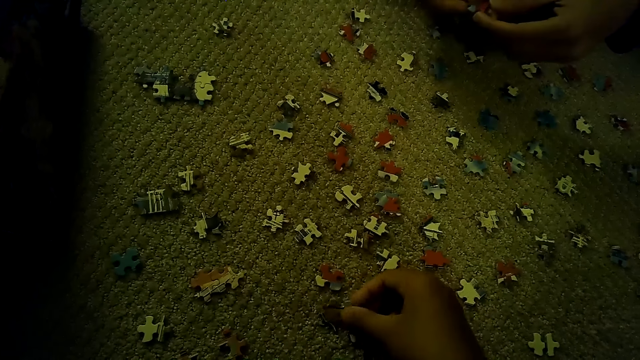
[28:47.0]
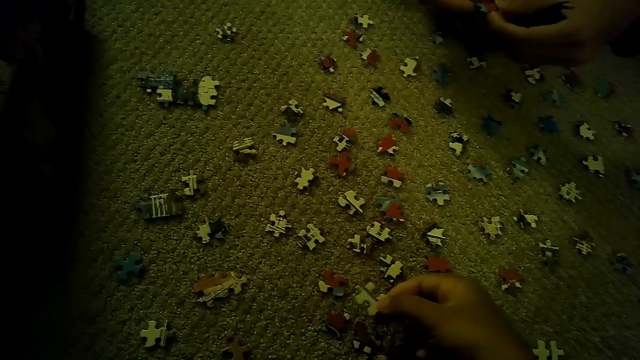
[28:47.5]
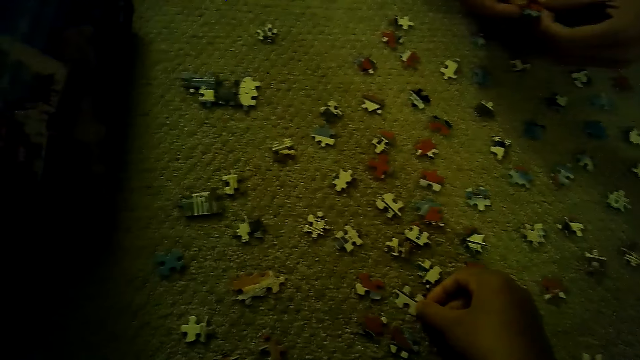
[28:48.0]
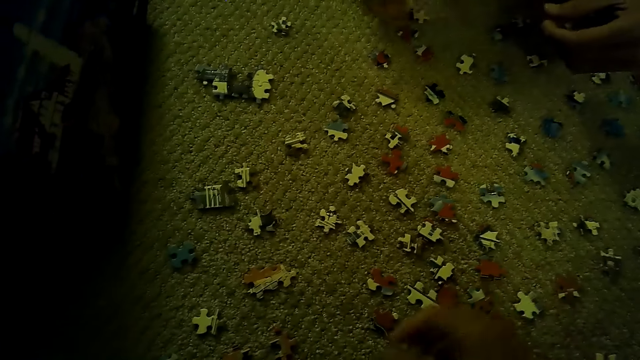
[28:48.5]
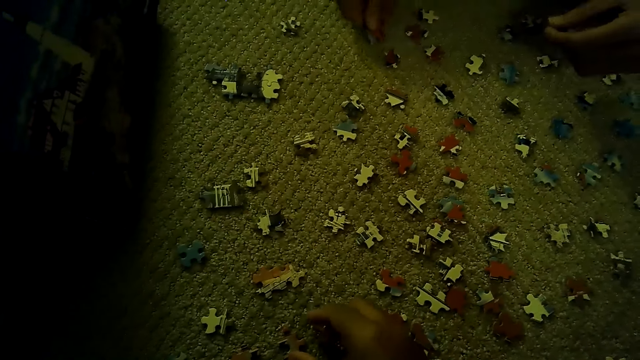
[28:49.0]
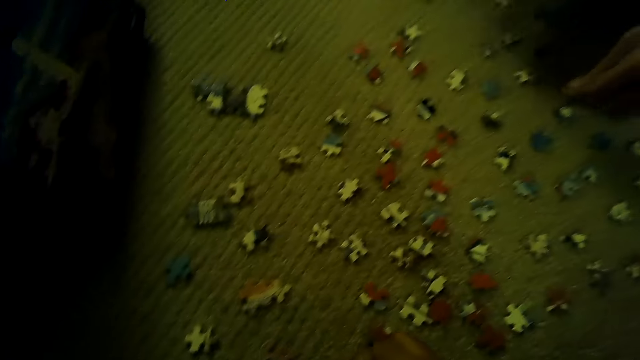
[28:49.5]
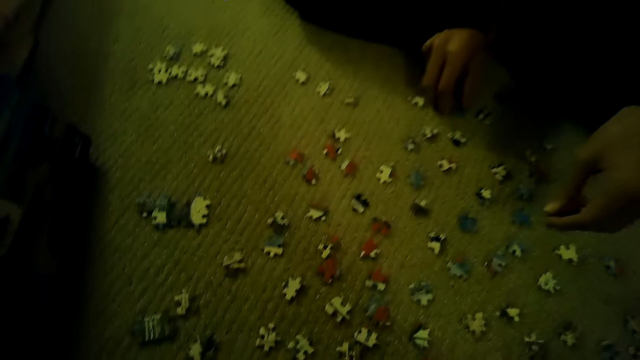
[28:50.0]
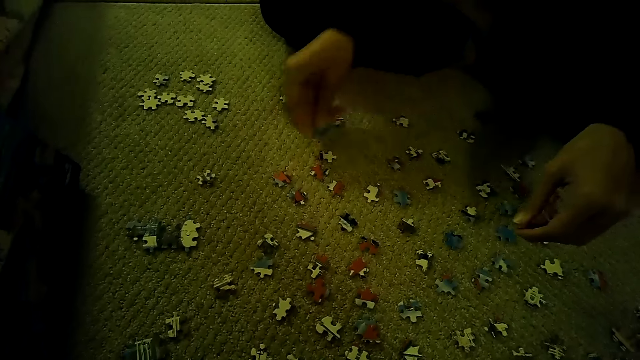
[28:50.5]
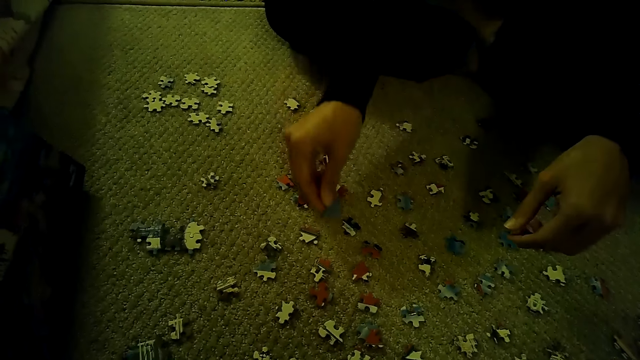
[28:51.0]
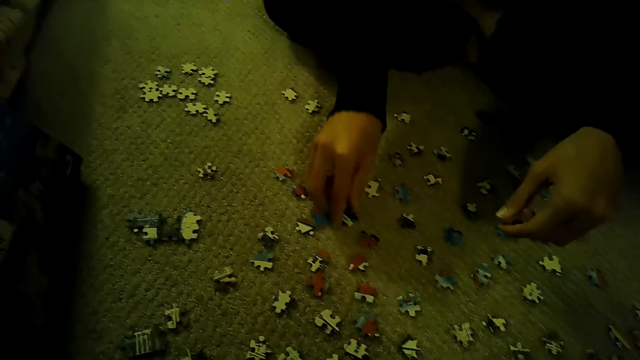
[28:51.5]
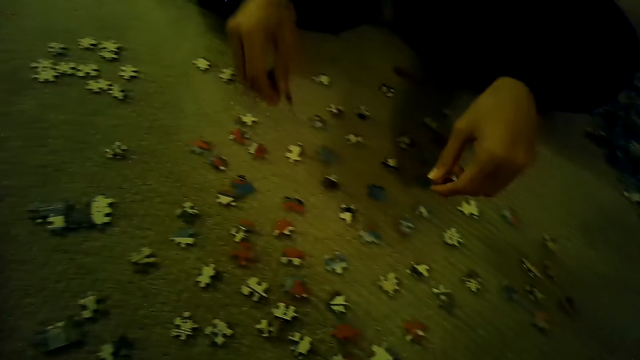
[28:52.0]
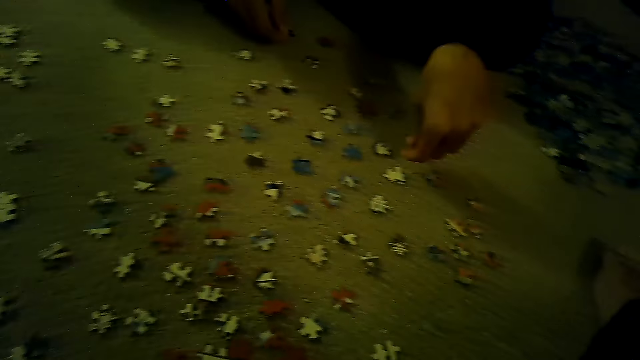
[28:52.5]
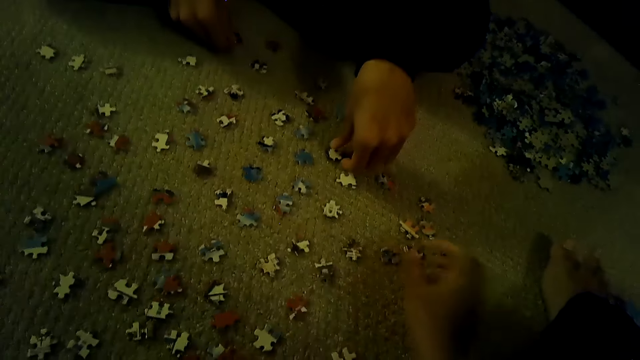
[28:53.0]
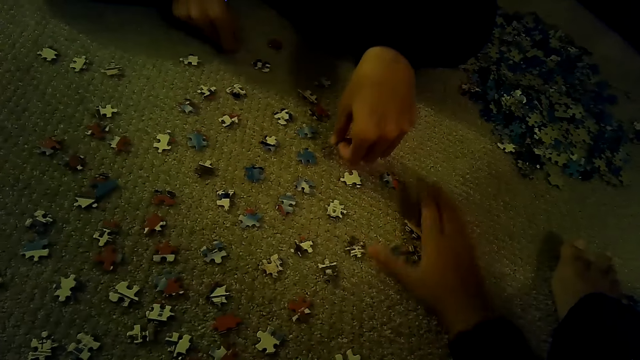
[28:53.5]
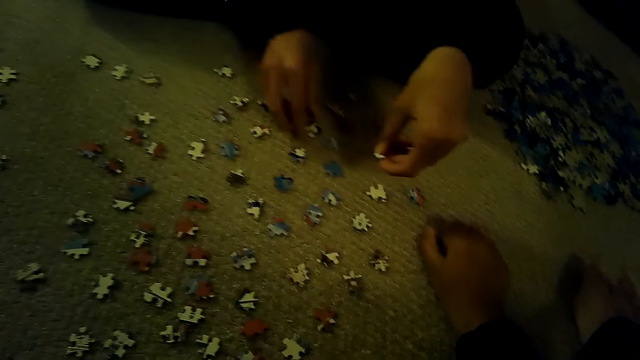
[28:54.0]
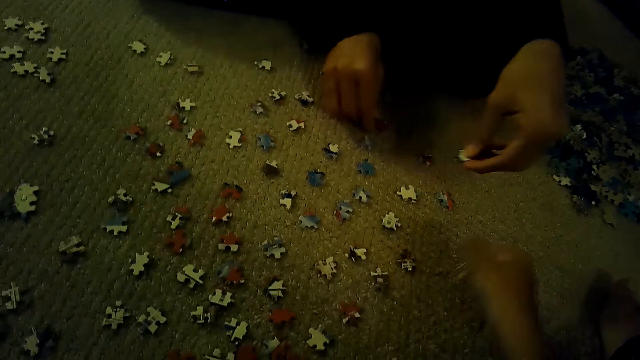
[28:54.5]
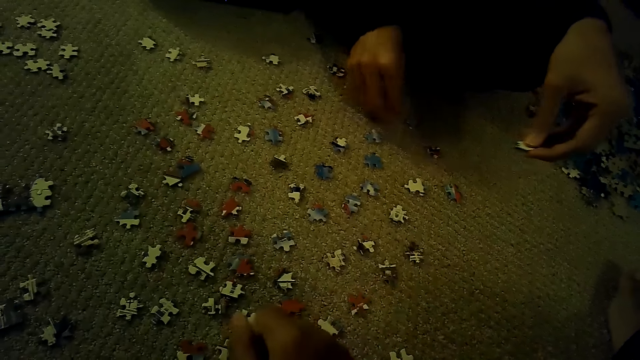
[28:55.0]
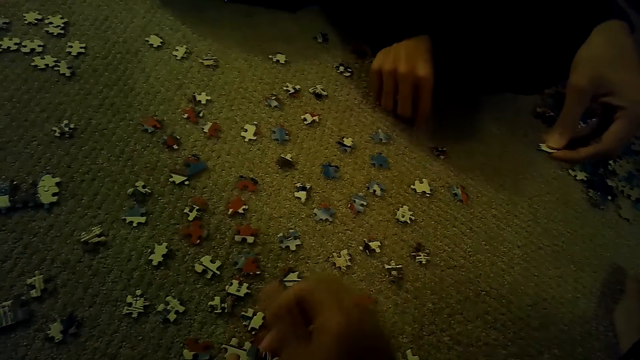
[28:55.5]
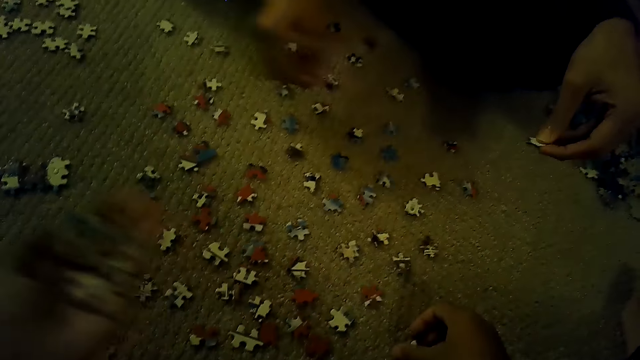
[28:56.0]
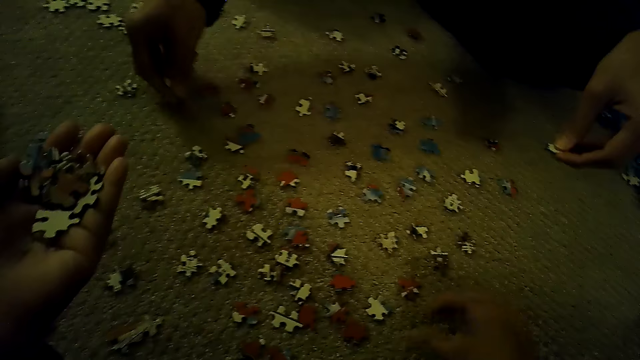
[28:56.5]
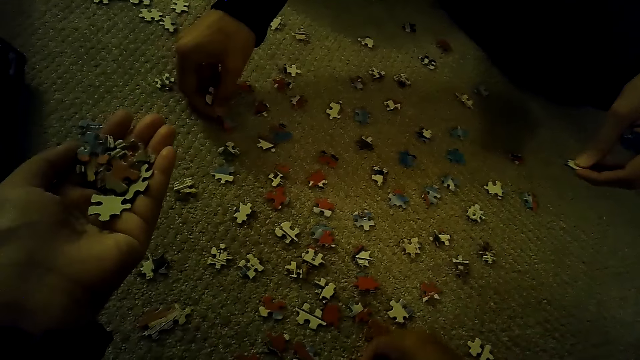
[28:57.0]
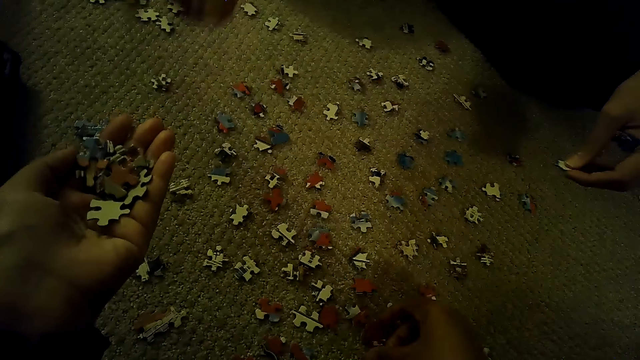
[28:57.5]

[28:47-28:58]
A person picks up a puzzle piece. The camera wearer plays the jigsaw puzzle on the floor. The person puts the puzzle piece down, moves the puzzle piece, and separates the puzzle pieces. The camera wearer scoops jigsaw puzzle pieces from the floor. They put them in the left hand.

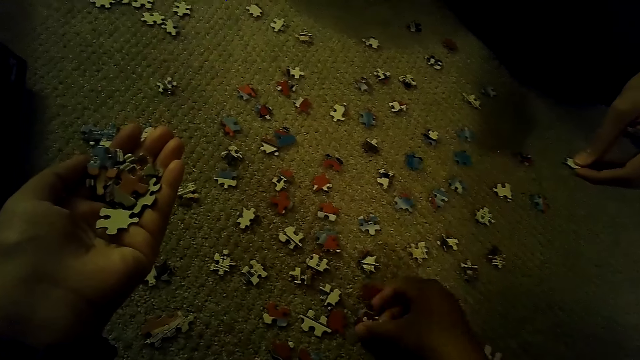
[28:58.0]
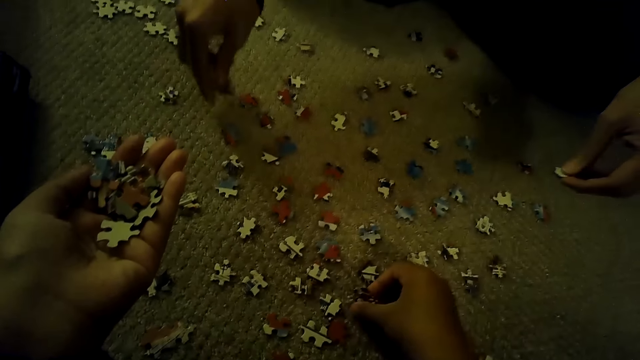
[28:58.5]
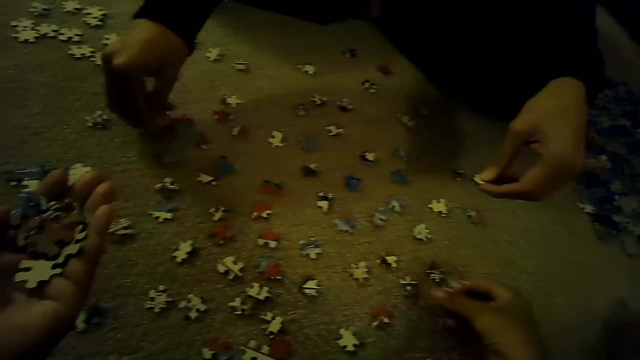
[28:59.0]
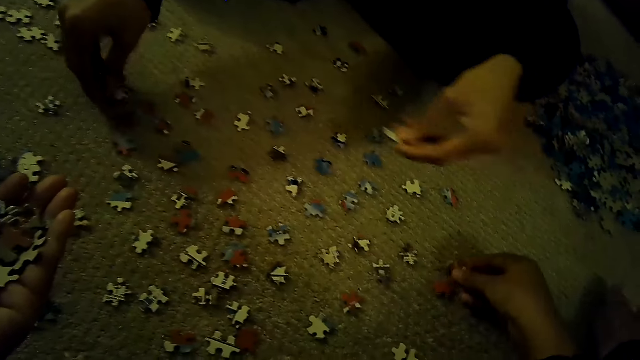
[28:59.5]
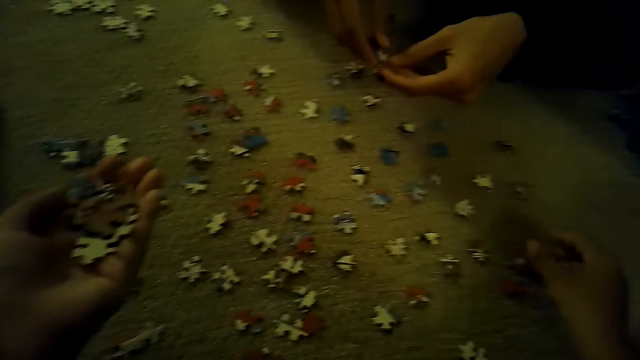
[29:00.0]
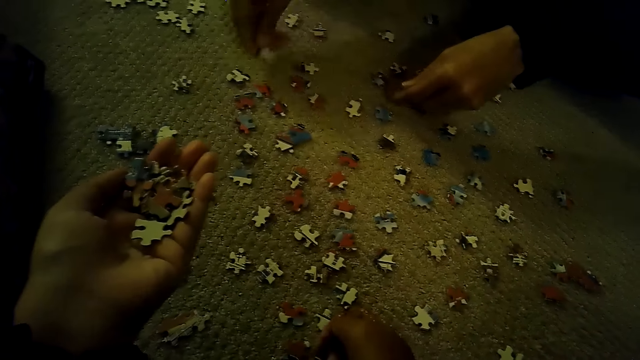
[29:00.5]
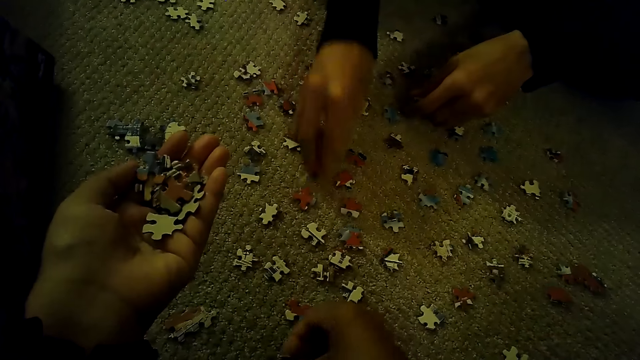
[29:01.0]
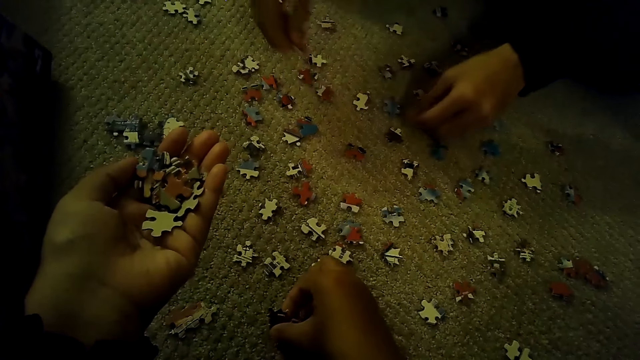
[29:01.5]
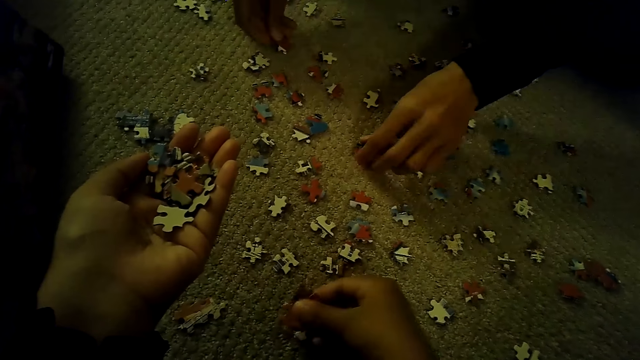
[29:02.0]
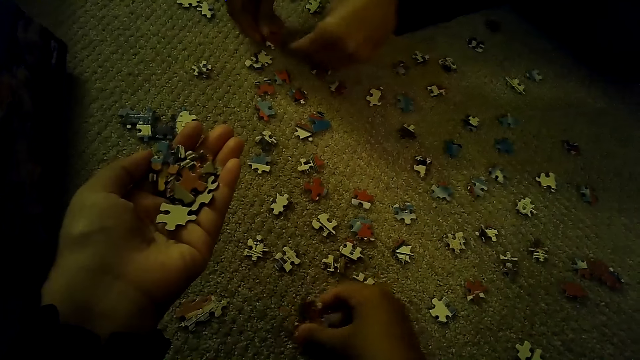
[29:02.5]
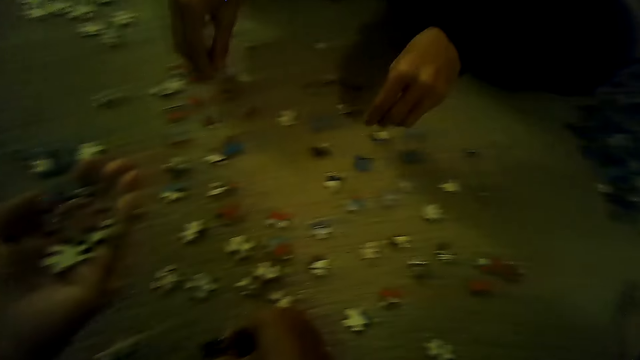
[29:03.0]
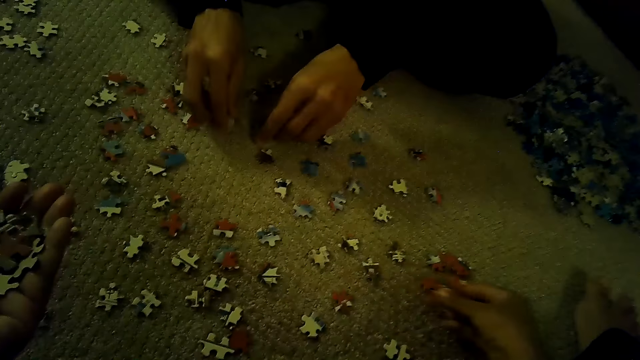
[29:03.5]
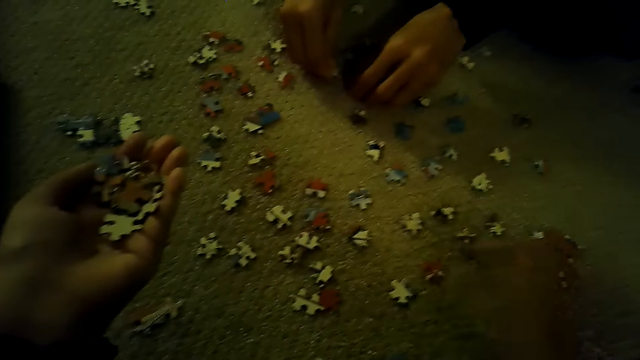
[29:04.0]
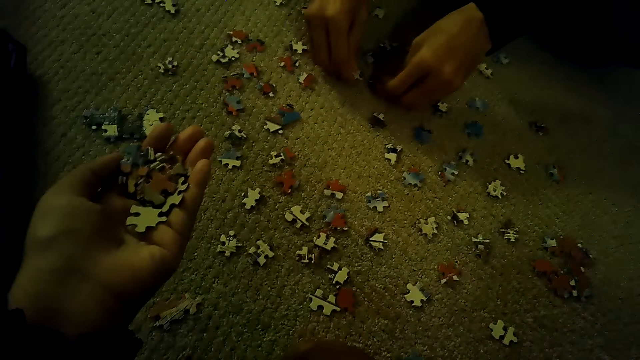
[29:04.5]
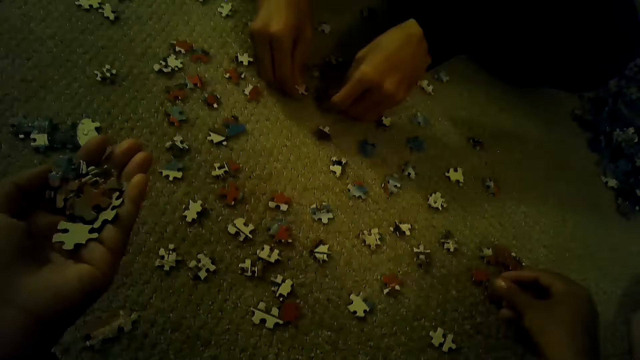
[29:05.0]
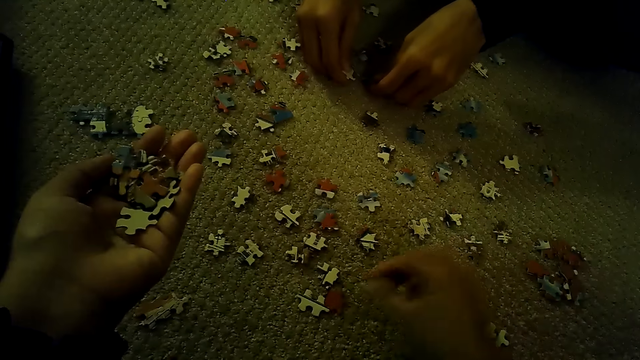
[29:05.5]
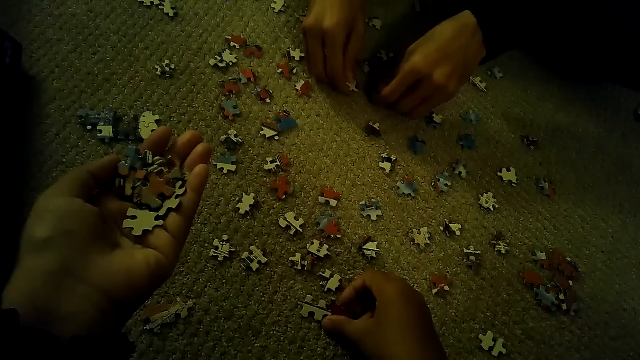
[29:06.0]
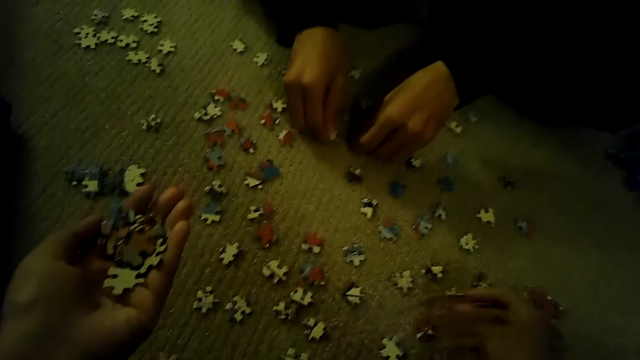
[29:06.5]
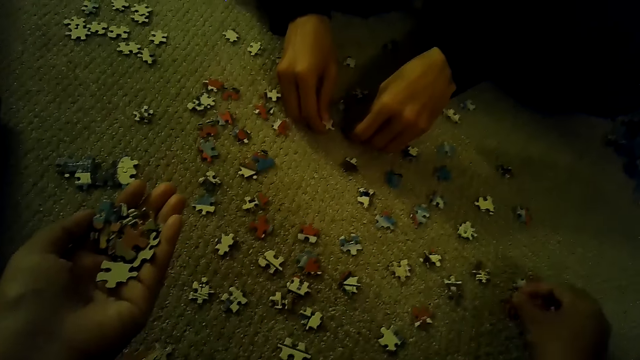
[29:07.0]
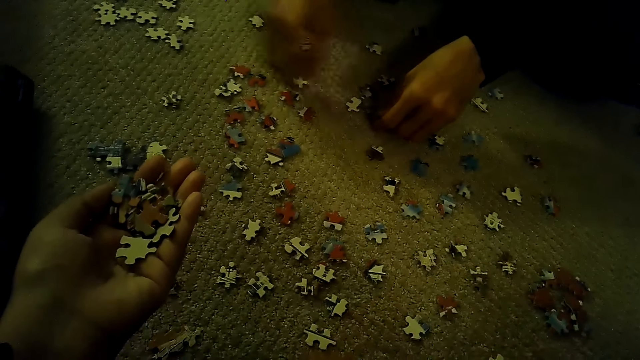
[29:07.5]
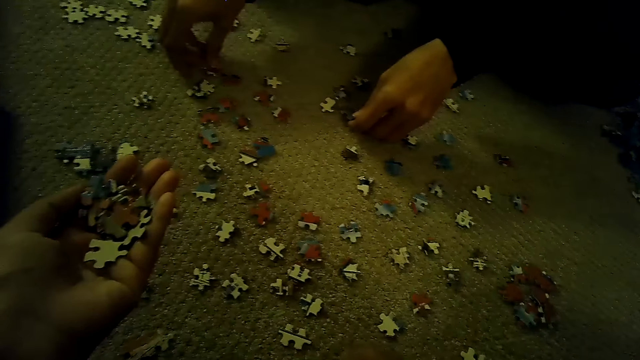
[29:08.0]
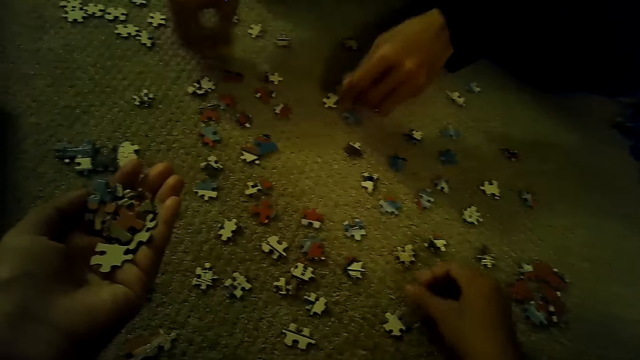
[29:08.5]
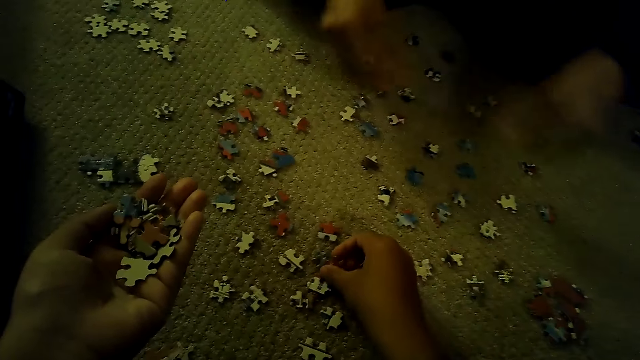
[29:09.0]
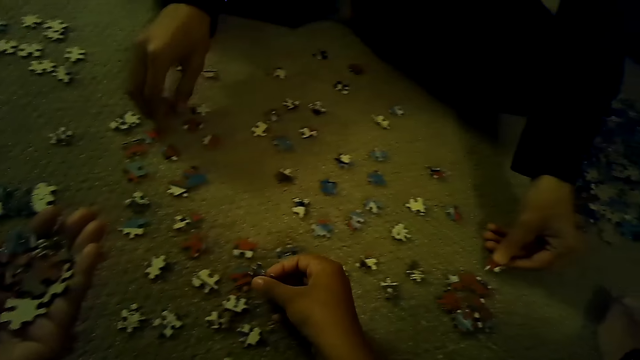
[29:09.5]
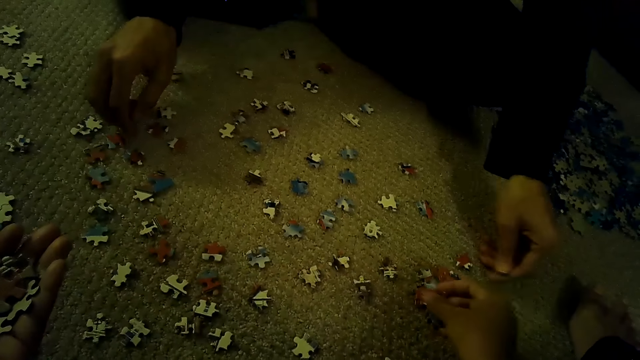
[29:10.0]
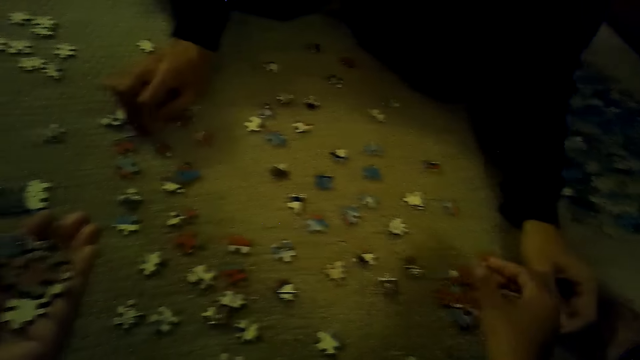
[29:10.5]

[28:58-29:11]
A man plays the jigsaw puzzle on the floor. The camera wearer separates the puzzle pieces.
